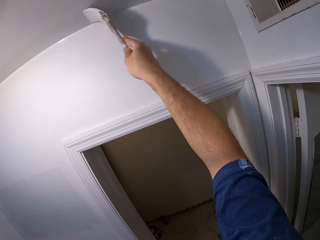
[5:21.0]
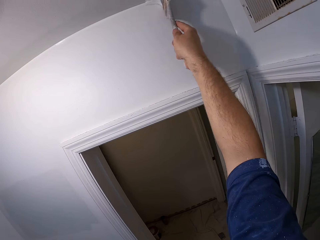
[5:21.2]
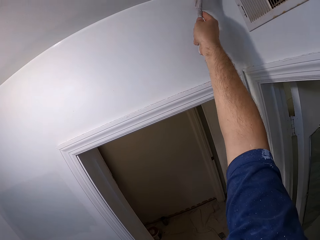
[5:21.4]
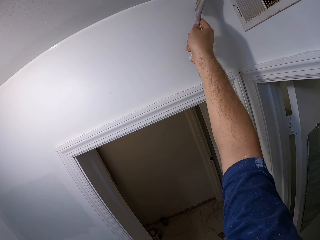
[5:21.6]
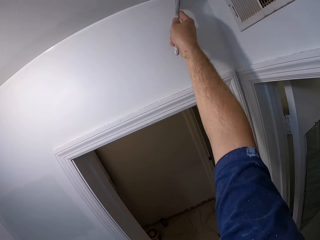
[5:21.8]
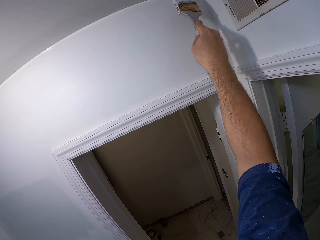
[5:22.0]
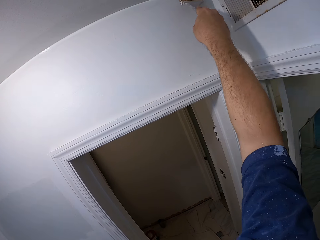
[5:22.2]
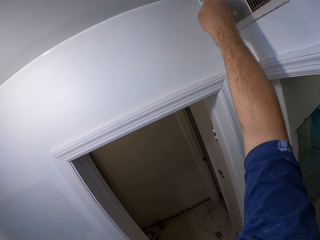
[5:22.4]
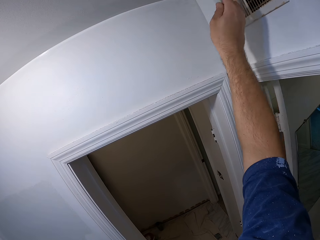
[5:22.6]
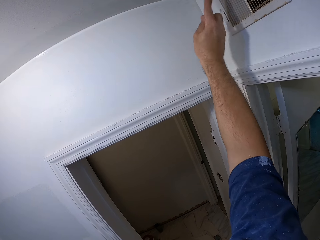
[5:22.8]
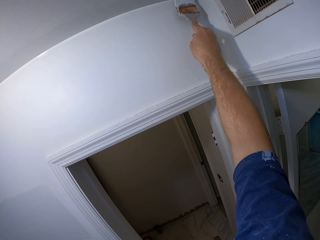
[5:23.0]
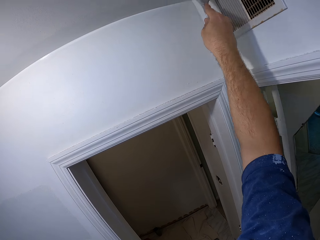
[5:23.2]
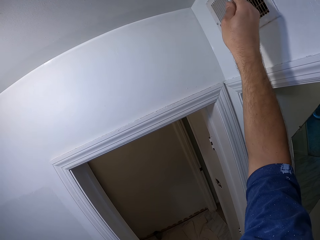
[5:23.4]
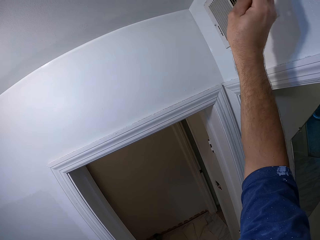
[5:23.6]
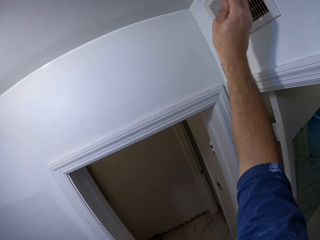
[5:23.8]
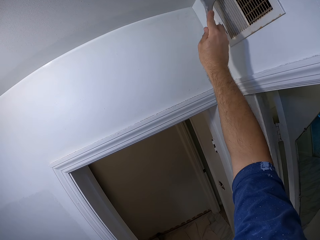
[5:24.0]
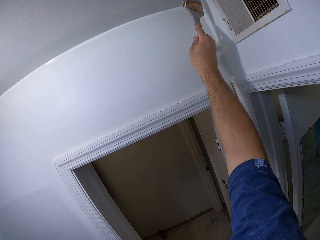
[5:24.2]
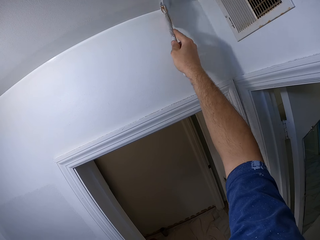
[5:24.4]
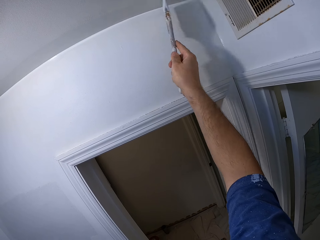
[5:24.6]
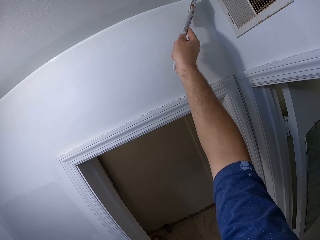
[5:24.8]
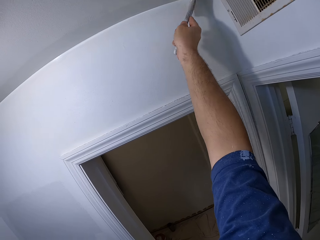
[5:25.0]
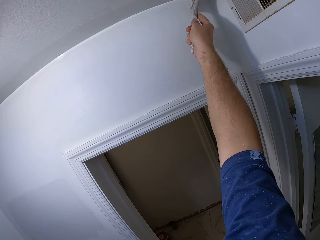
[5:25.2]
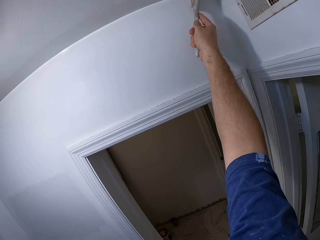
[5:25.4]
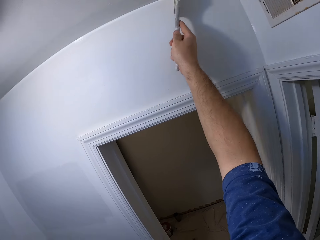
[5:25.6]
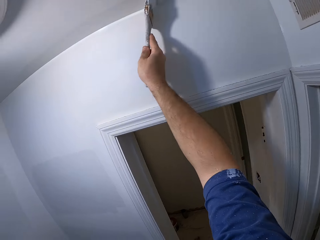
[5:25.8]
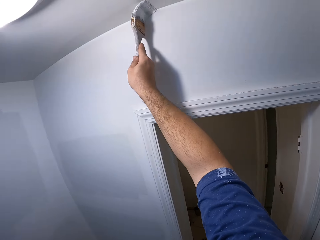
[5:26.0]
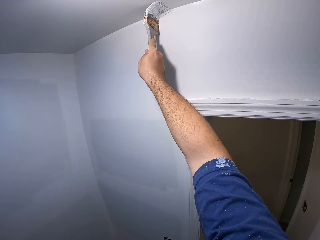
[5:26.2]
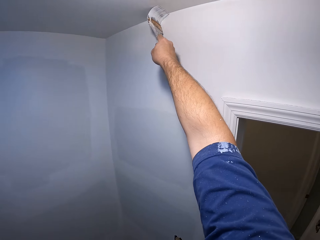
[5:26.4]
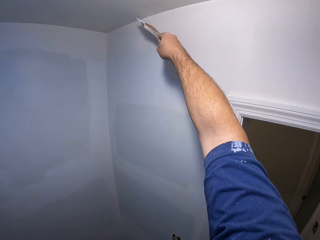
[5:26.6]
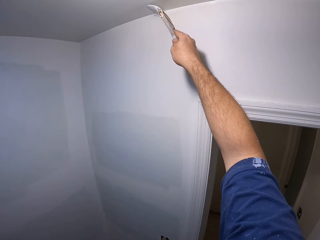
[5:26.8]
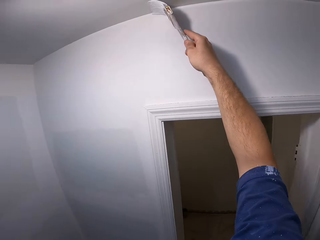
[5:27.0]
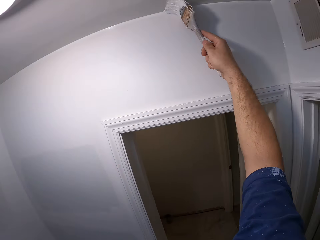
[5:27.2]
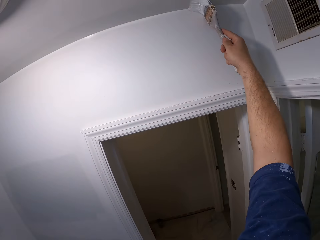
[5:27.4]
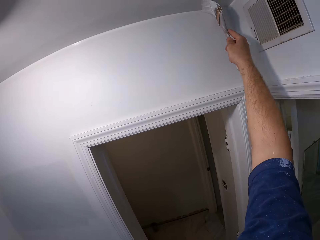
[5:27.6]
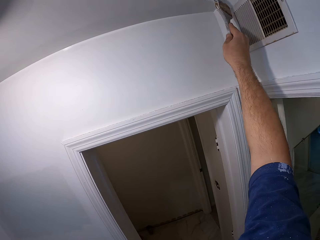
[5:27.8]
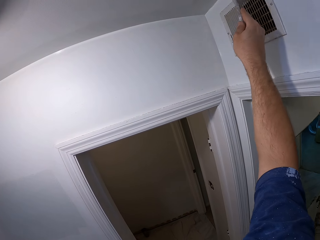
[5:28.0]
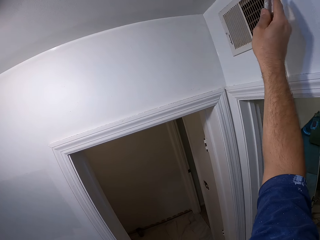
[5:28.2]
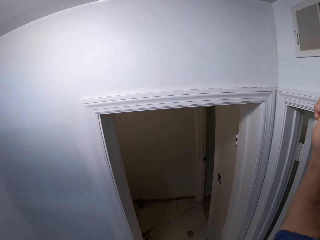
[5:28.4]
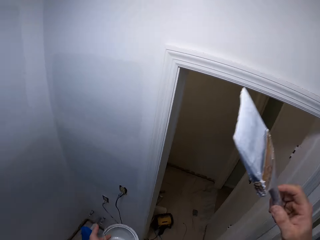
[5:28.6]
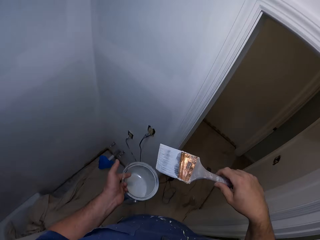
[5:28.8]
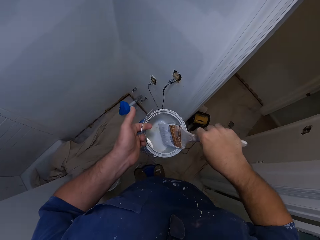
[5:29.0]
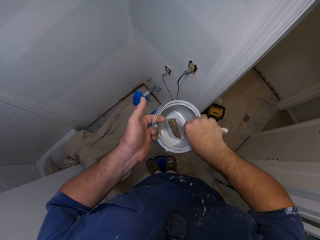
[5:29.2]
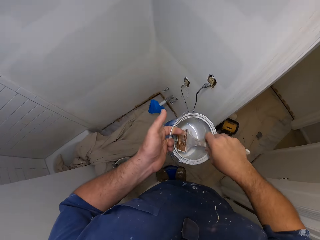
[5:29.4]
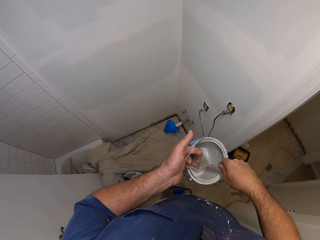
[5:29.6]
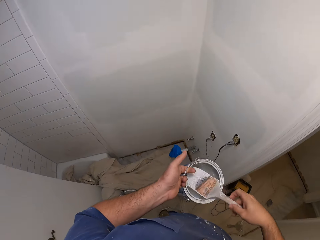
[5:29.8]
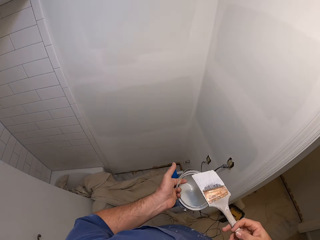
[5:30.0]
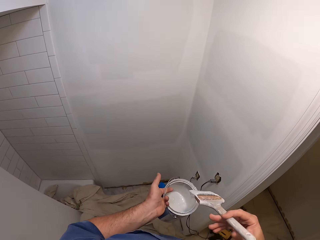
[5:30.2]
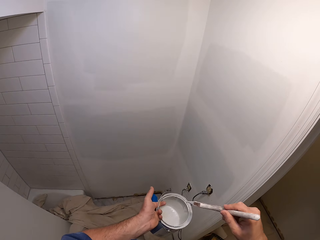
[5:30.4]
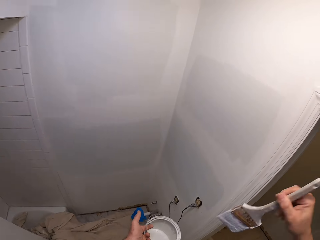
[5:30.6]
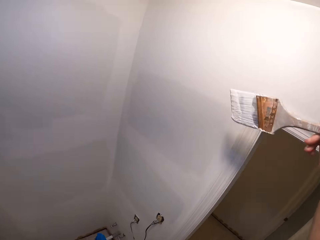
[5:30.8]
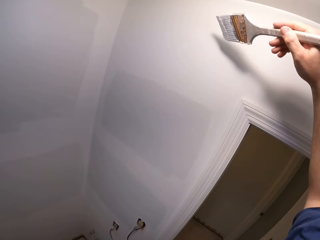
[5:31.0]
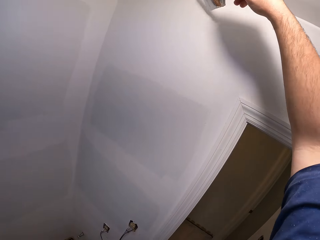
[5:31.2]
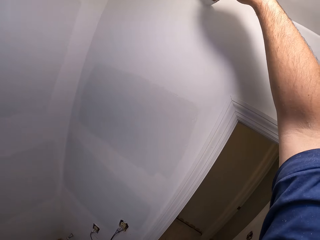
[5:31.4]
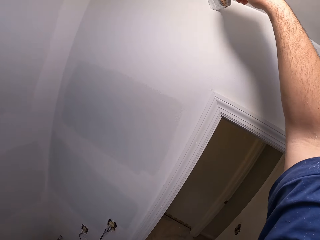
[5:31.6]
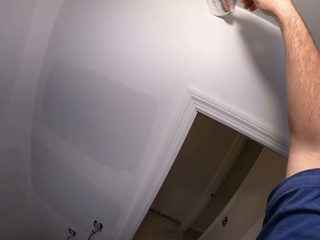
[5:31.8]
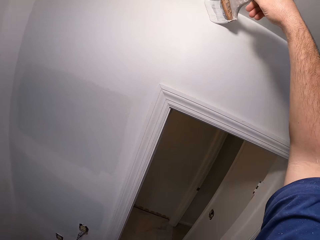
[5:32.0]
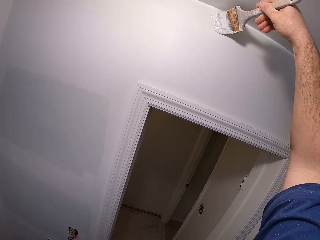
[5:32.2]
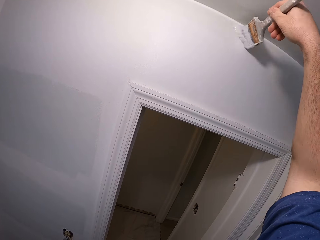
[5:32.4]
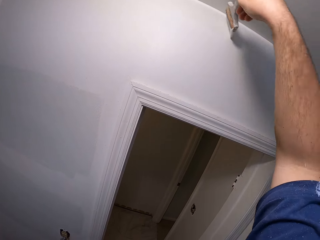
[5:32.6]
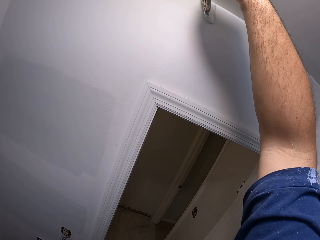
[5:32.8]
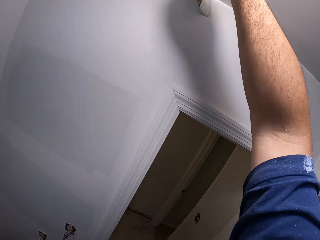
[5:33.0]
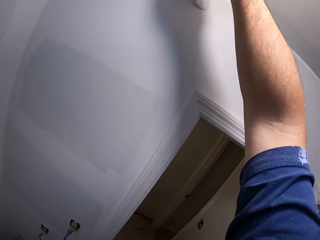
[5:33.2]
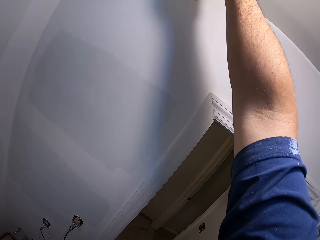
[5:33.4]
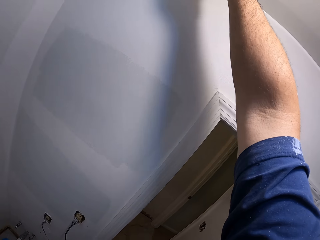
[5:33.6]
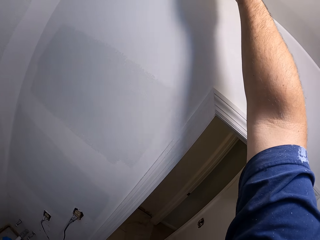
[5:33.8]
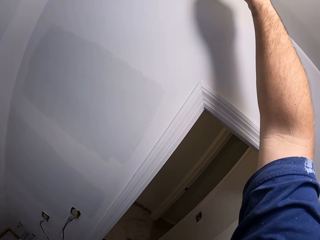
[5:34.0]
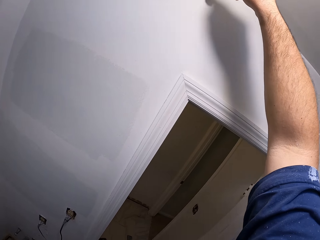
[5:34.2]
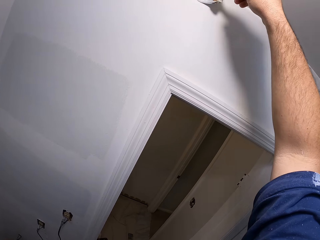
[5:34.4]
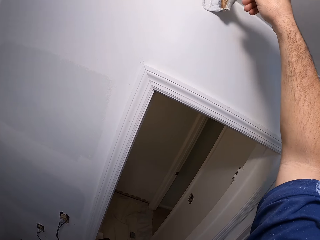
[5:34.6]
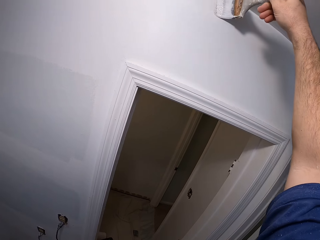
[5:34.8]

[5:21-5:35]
The camera wearer paints the ceiling. They dip the paintbrush into the paint container. They remove the paintbrush from the paint container. They paint the wall of the bathroom.

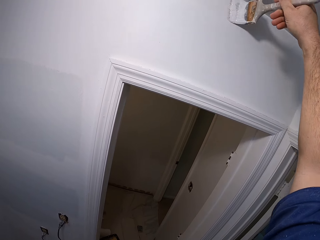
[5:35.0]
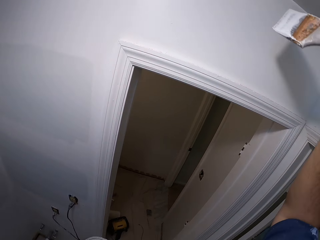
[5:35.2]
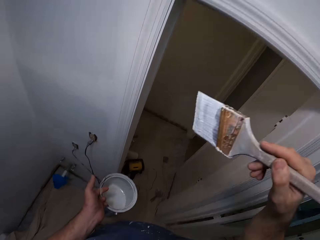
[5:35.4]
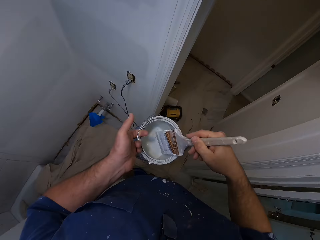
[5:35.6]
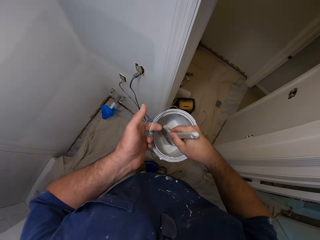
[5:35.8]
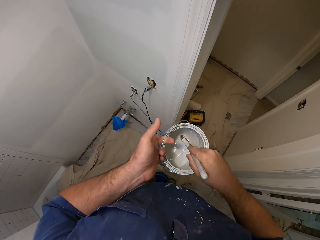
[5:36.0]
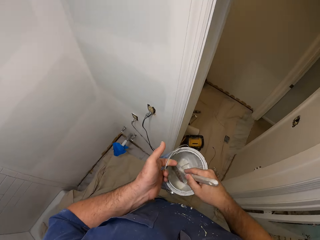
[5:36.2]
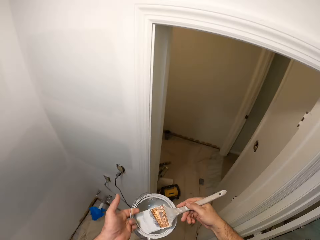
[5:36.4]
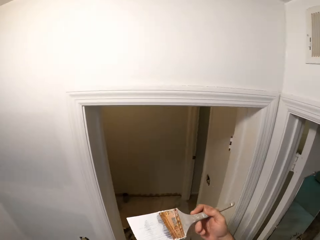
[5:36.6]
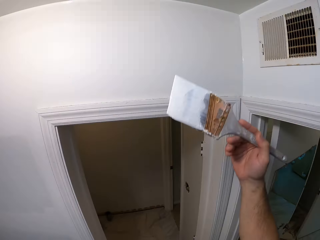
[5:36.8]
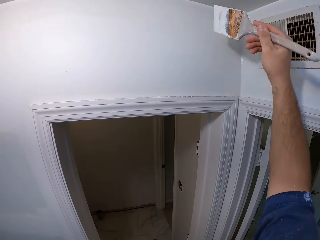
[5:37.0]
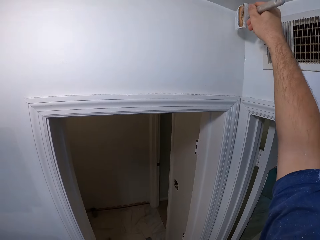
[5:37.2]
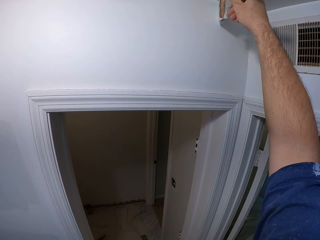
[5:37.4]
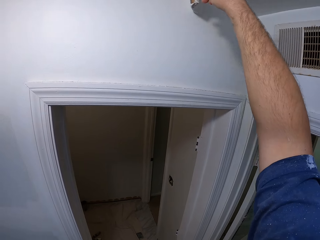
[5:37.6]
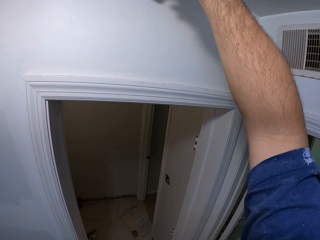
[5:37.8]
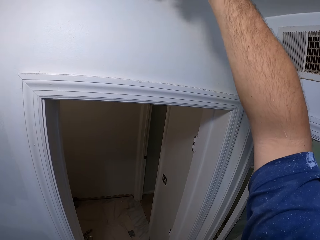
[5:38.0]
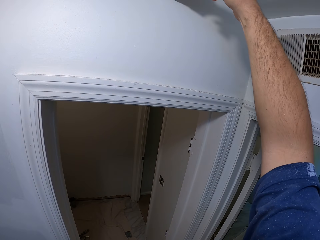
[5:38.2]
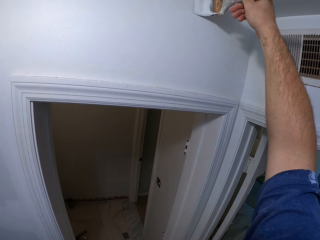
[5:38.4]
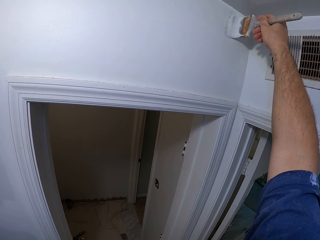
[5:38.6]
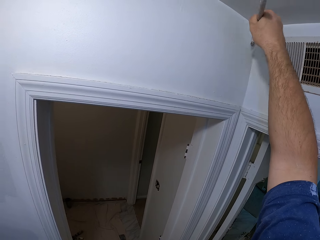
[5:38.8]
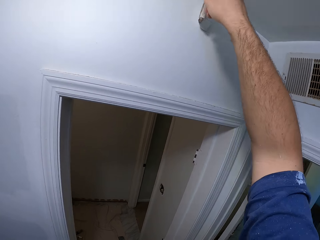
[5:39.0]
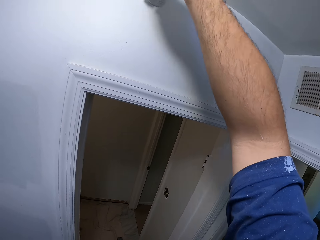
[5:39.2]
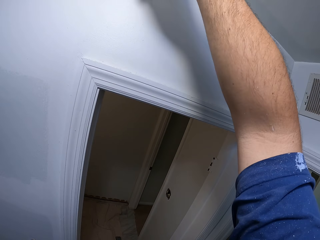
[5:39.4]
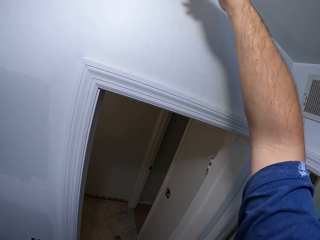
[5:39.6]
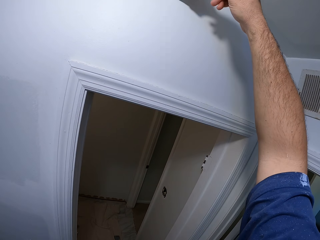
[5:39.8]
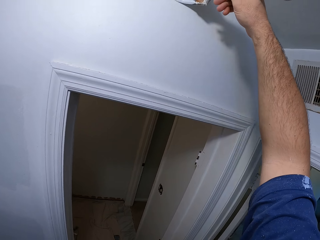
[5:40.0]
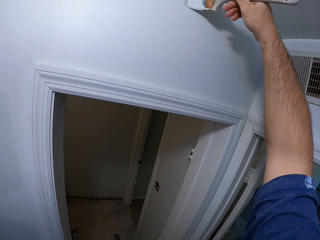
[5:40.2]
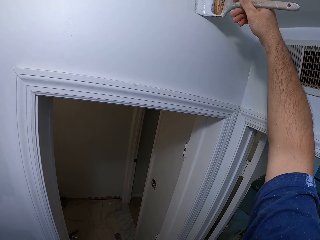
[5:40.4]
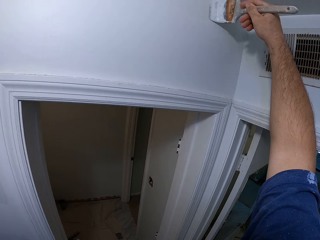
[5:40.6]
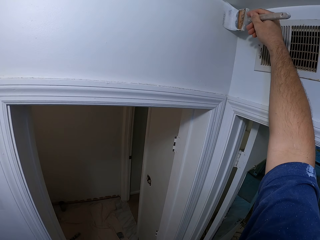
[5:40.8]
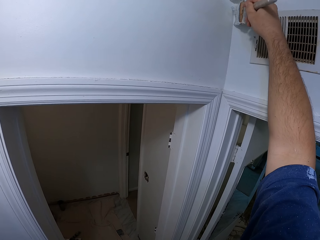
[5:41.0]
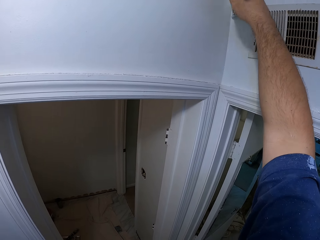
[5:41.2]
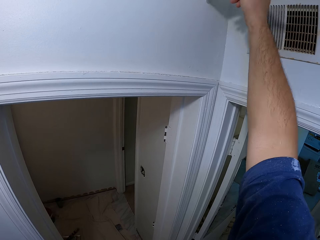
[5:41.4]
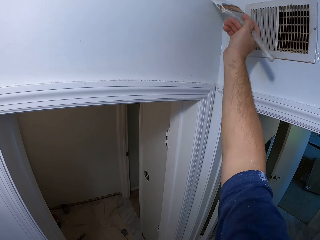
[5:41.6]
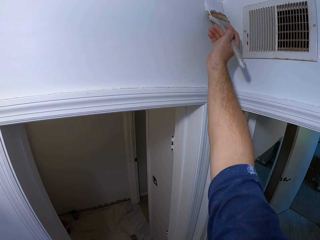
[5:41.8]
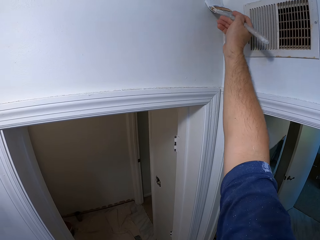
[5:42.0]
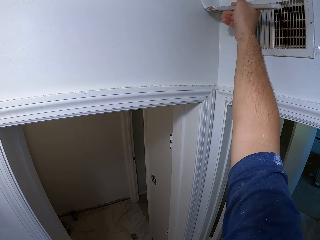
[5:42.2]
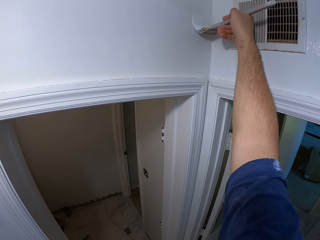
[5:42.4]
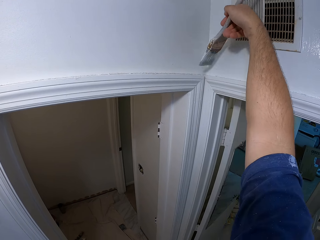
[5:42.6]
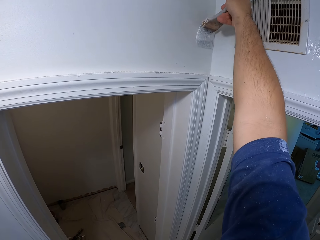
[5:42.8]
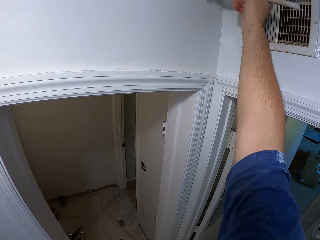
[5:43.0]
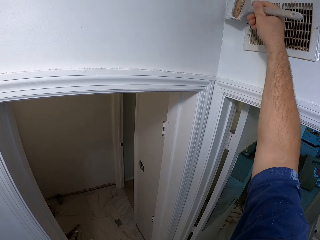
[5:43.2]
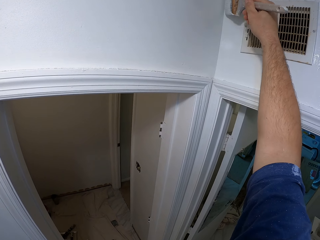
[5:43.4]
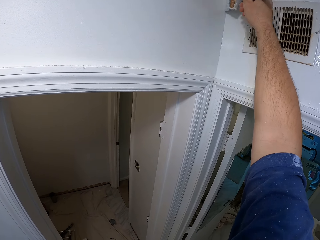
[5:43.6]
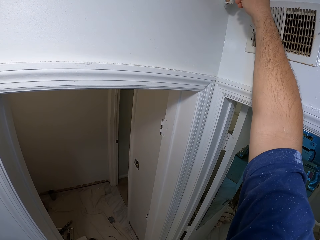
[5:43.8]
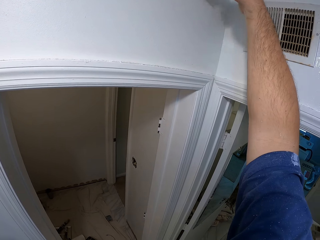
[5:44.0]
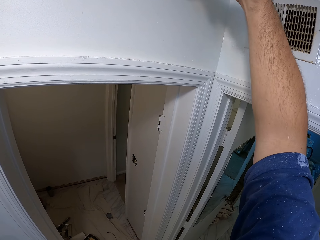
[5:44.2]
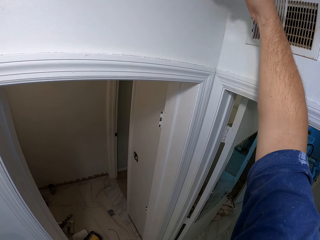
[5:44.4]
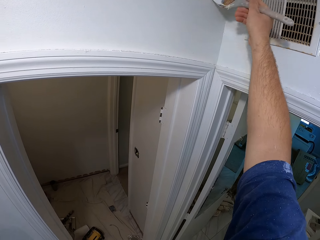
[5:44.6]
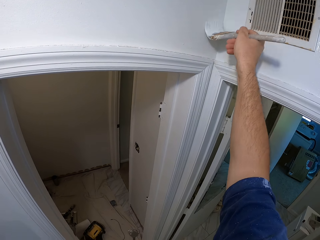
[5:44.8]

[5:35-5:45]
The camera wearer dips the paintbrush into the paint container. They remove the paintbrush from the paint container. They paint the wall of the bathroom.
